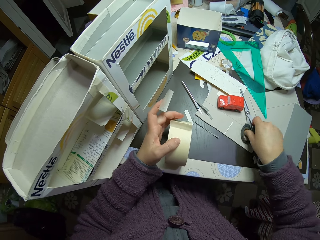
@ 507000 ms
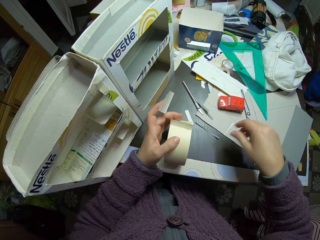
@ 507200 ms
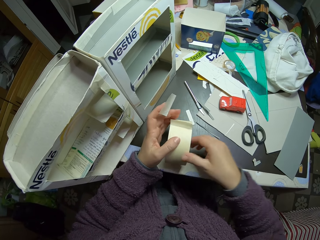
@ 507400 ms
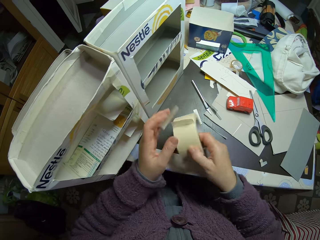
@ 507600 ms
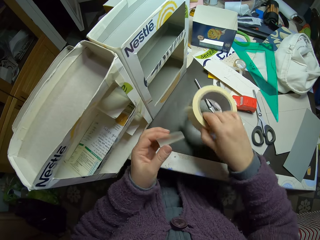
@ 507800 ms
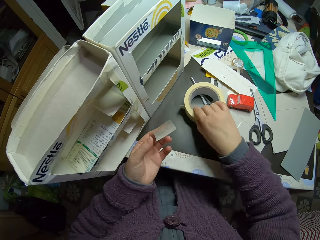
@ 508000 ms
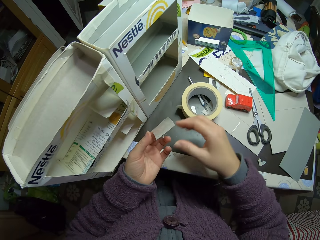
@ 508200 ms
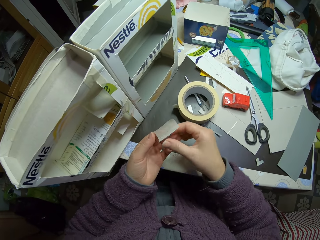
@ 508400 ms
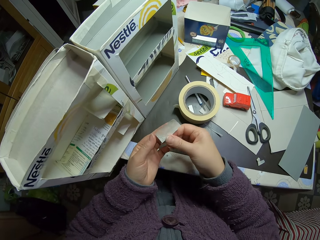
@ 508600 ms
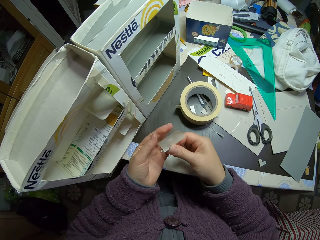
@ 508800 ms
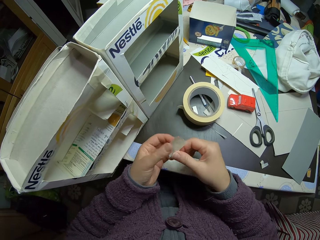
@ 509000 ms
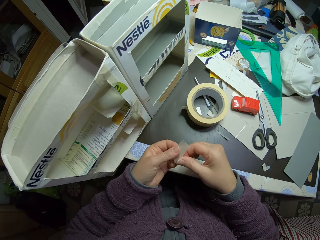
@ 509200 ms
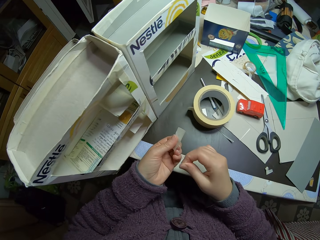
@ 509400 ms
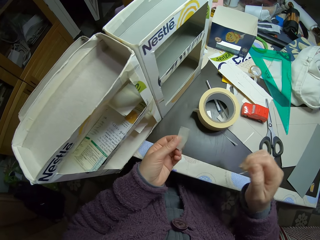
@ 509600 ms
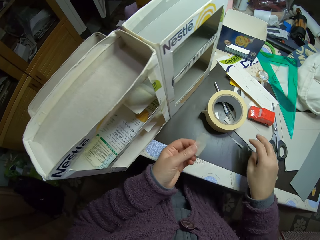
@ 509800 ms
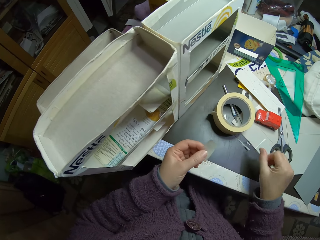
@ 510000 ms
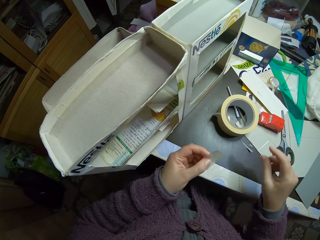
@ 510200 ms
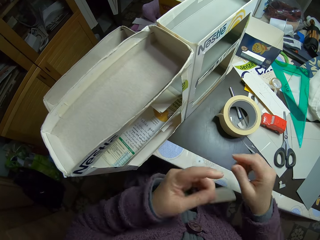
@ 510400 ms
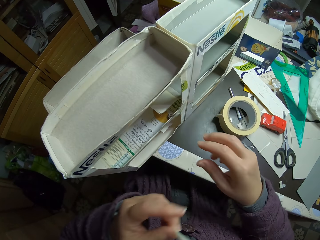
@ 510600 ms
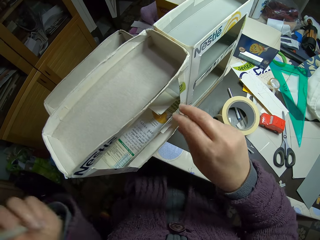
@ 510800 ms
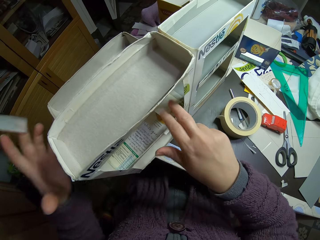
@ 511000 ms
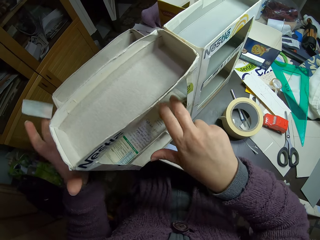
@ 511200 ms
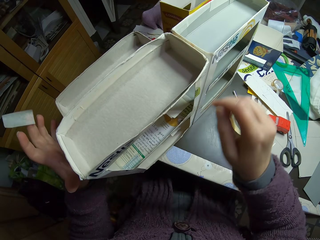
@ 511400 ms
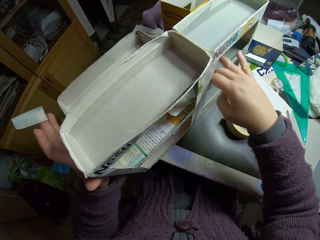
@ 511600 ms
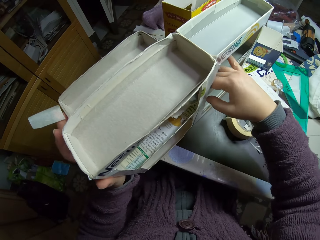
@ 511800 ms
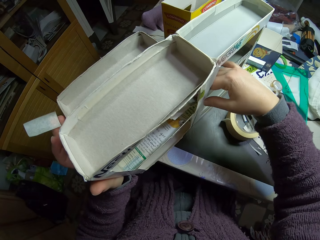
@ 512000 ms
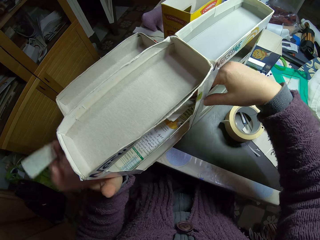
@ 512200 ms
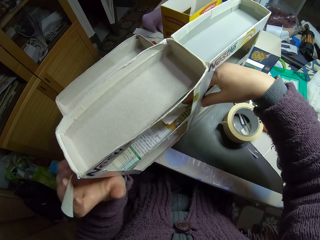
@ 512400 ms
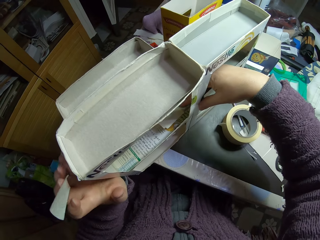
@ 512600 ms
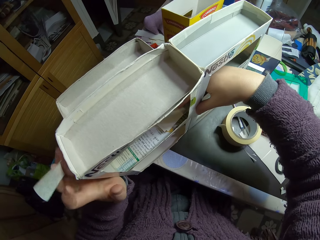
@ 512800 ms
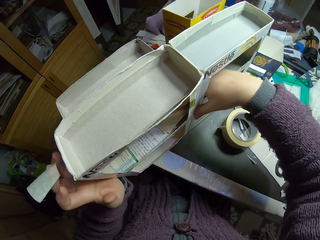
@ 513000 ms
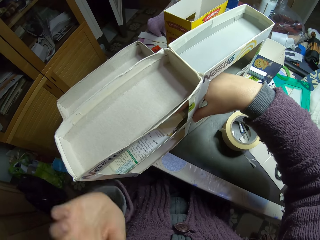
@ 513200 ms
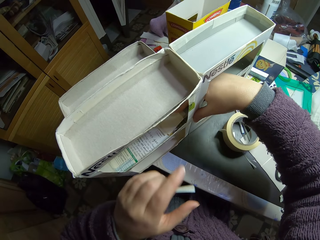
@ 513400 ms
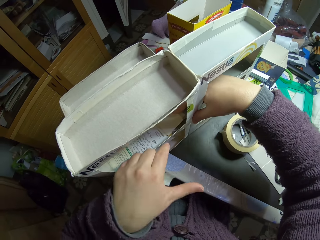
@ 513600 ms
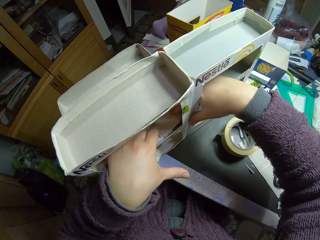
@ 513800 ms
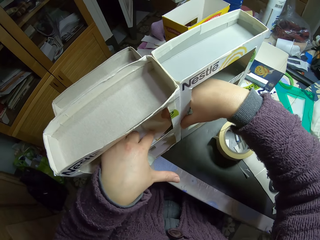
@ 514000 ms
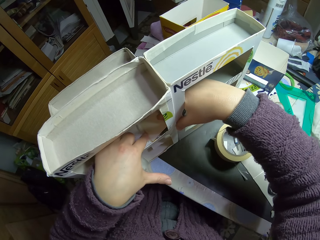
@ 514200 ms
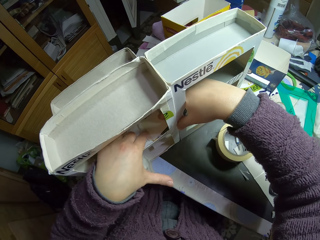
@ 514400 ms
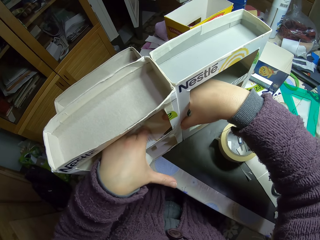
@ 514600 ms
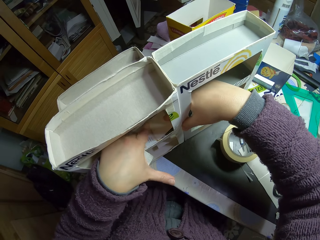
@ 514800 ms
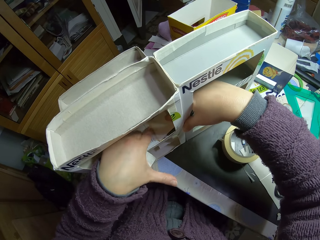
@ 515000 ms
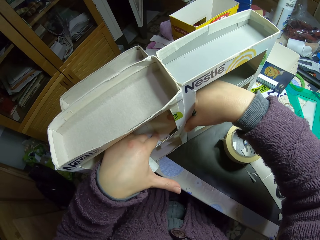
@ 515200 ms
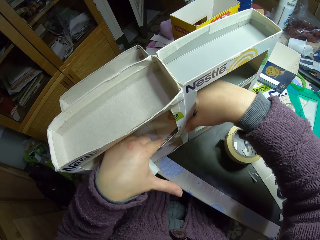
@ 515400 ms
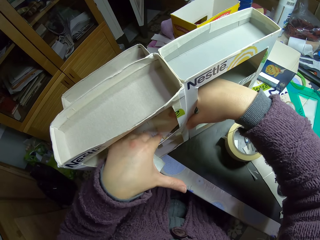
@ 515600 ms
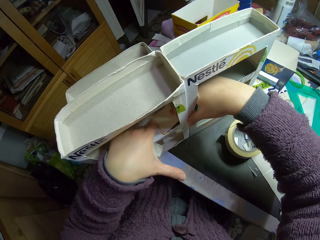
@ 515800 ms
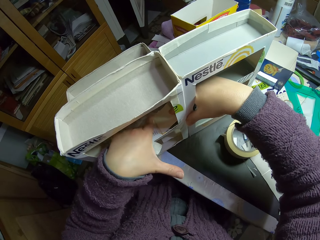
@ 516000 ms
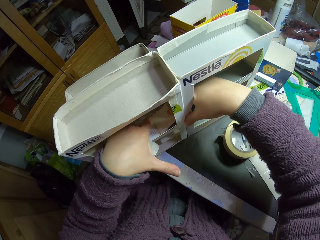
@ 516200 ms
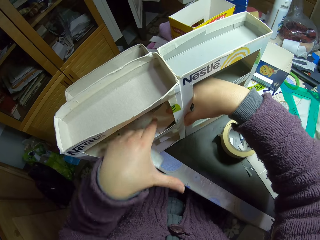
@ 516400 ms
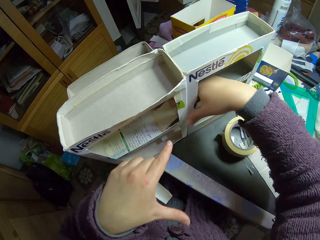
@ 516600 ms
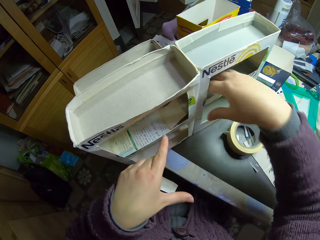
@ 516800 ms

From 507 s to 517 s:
The camera wearer drops the scissors on the table with his right hand. He switches the tape to the other hand. He places the masking tape on the table. He switches the tape to the other hand. He holds the craft box. He adjusts the cartons with his hands. He presses the piece of box. He presses the piece of box with both hands.

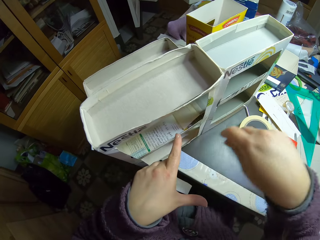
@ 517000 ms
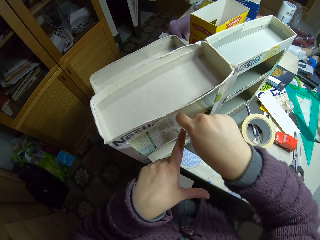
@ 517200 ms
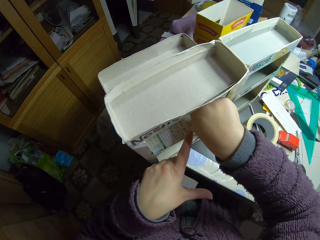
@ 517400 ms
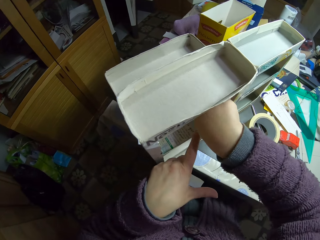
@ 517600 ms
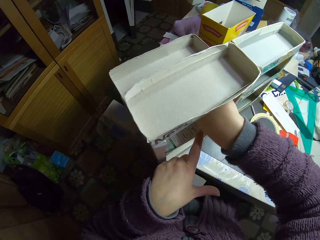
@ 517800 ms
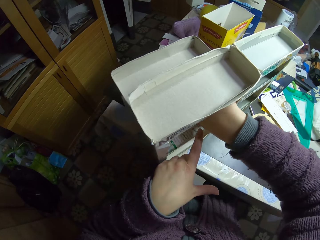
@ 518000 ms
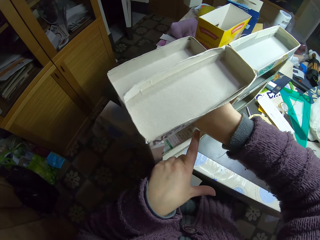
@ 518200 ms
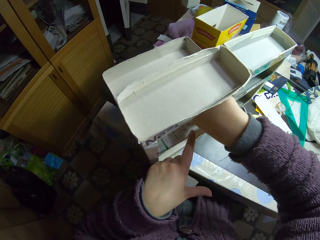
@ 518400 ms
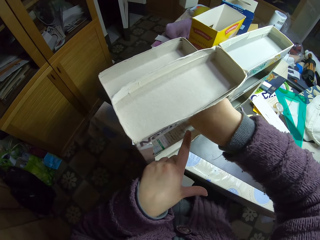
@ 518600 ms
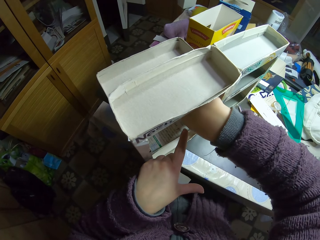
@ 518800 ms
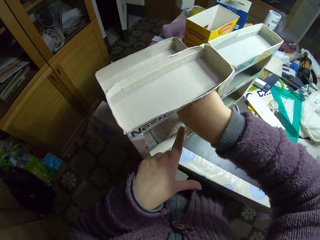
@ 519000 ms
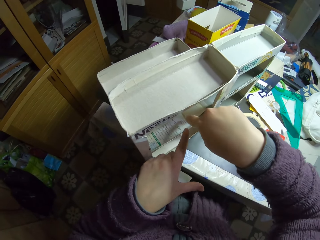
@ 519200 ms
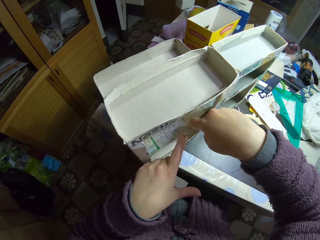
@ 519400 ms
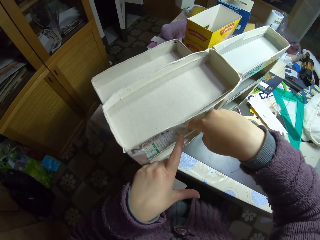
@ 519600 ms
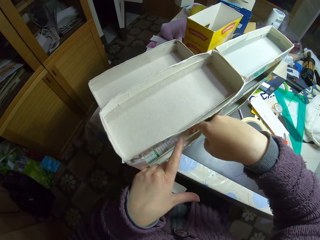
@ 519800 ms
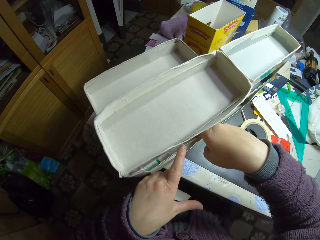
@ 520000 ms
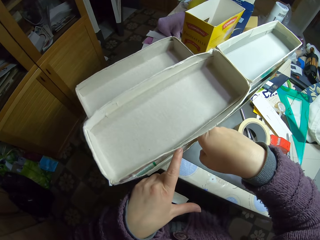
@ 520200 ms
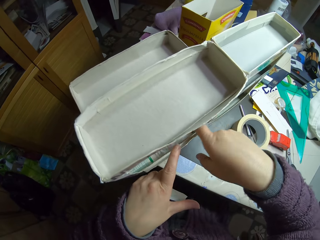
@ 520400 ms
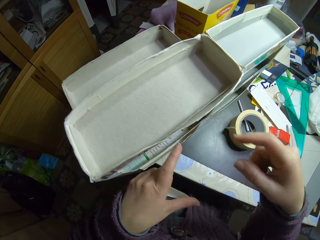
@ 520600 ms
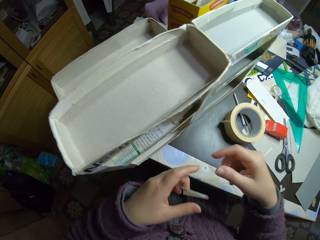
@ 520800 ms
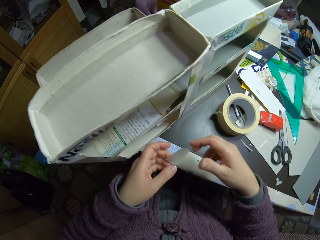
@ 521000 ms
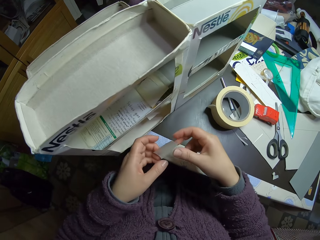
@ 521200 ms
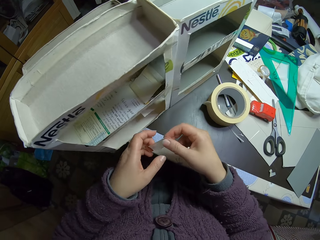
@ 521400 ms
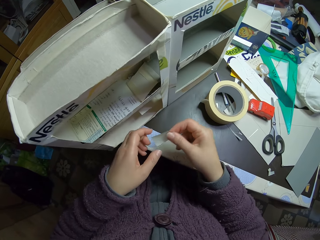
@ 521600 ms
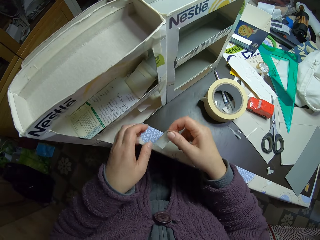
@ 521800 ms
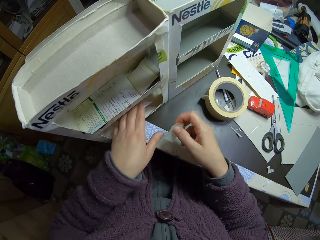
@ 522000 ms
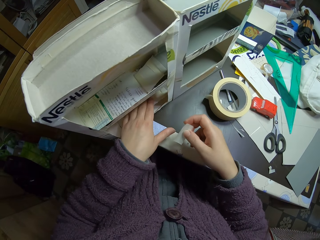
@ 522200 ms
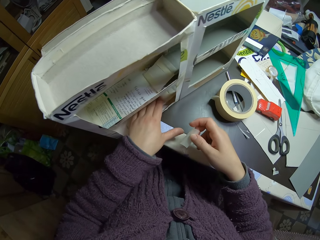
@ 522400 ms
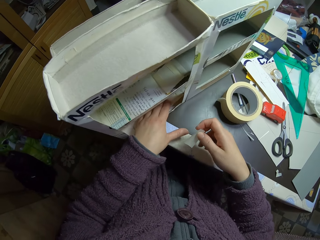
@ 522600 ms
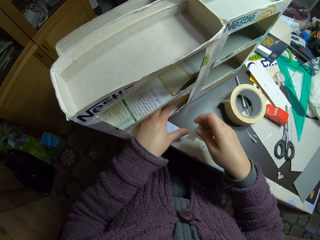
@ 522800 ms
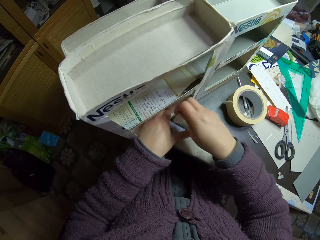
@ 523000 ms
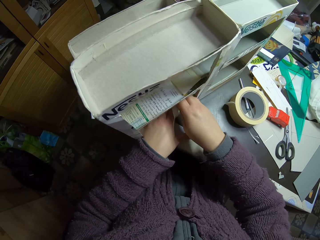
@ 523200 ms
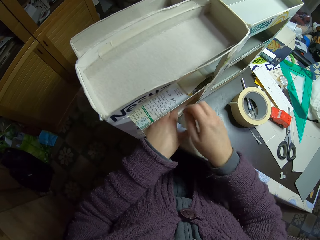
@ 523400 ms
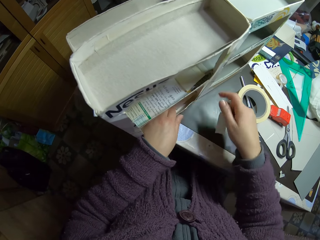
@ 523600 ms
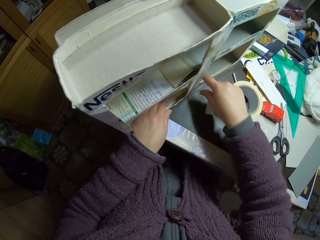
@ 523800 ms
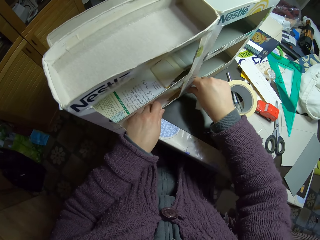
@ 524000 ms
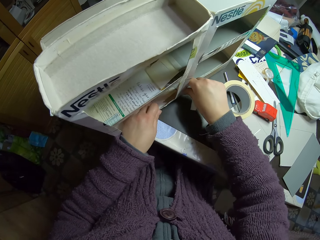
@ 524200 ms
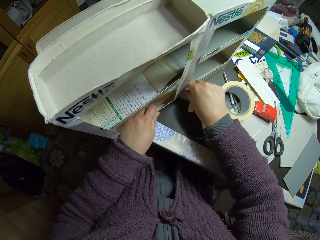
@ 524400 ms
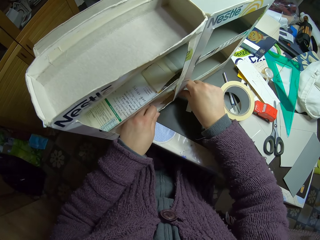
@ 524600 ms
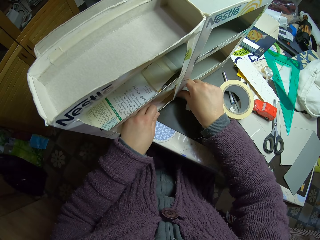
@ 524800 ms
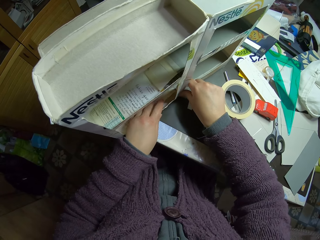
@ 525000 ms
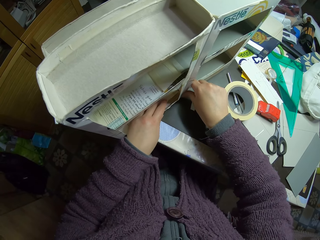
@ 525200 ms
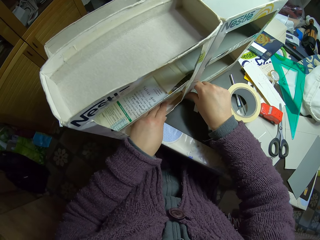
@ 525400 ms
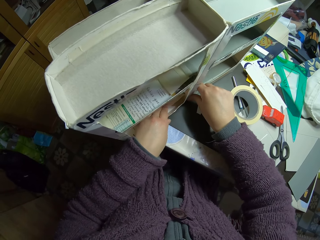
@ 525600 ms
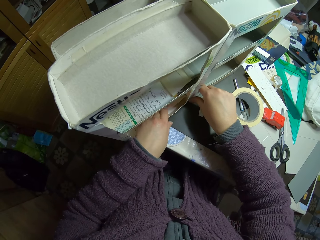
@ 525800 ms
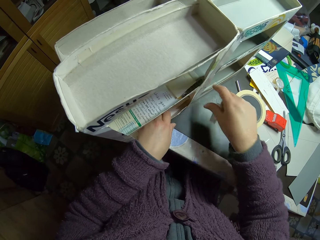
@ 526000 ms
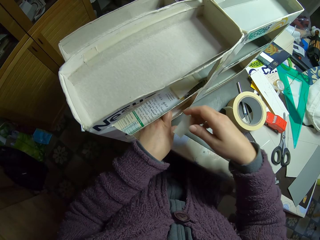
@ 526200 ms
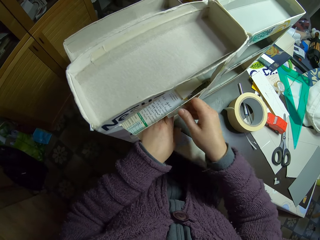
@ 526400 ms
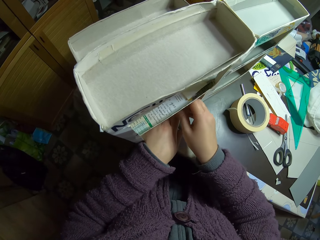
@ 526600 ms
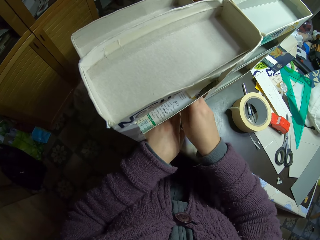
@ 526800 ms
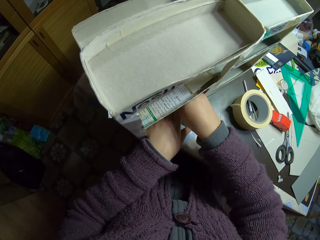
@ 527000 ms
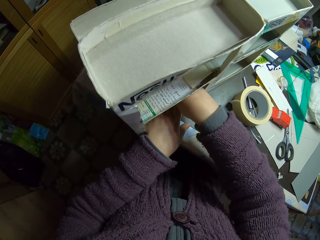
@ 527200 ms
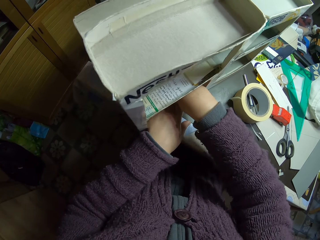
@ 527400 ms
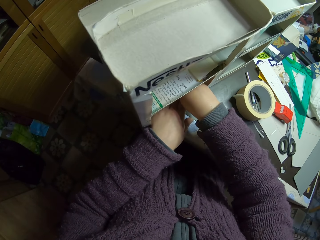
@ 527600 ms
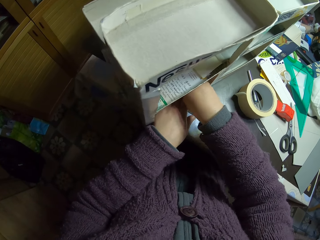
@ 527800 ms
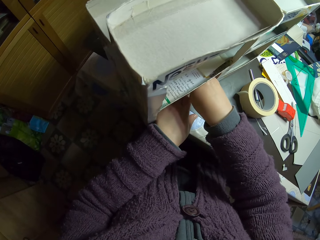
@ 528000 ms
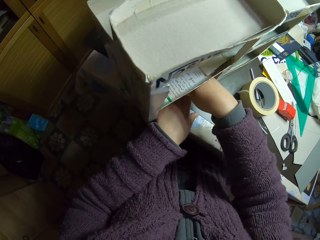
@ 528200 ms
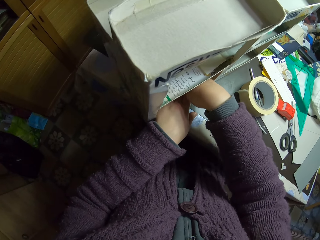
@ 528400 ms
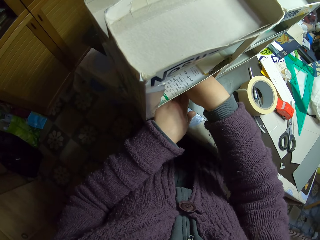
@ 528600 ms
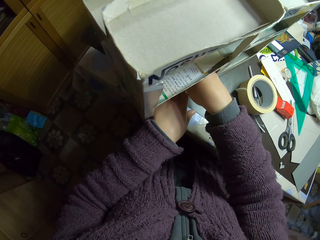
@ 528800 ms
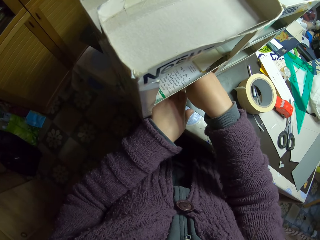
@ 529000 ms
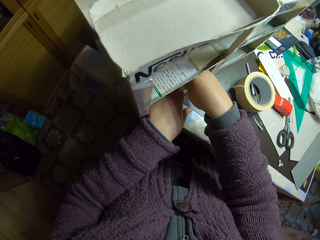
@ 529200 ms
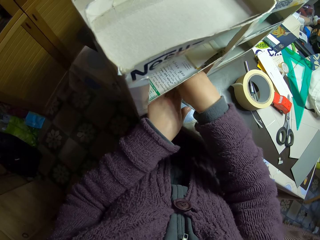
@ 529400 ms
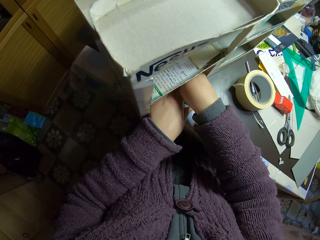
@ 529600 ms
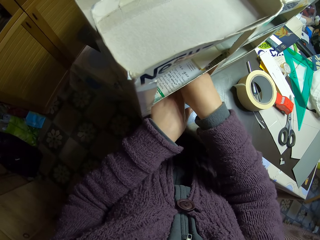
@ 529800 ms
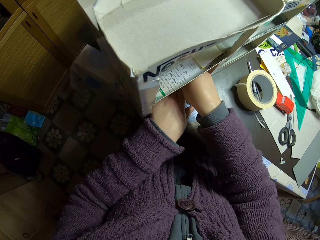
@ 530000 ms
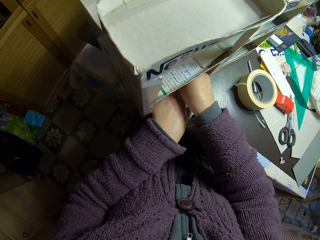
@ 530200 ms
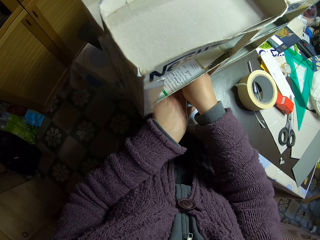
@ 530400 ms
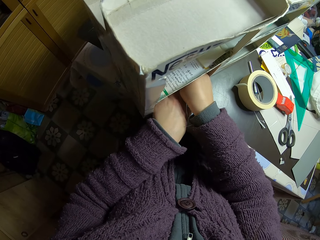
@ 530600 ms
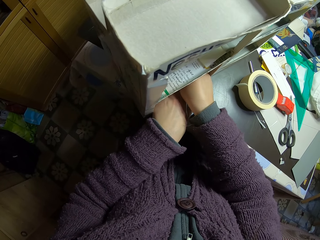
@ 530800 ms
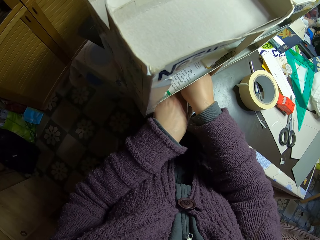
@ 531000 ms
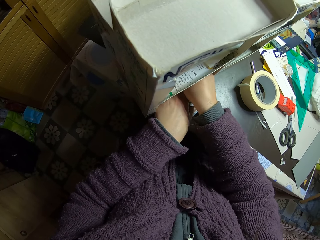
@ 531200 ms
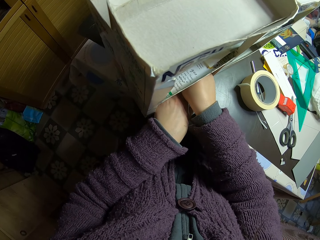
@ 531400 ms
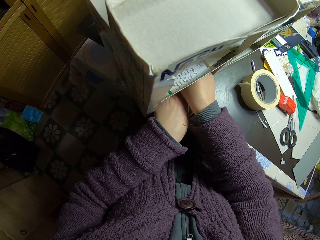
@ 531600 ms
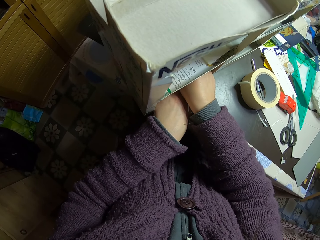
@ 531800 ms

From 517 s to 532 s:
The camera wearer pulls his hands off the piece of box. He puts his hand in the craft box. He presses the piece of box. He pulls his hands off the piece of box. He switches the tape to the other hand. He presses the piece of box. He holds the craft box with both hands. He pulls his hands off the craft box. He puts the masking tape in the craft box. He joins the carton together with the masking tape.
